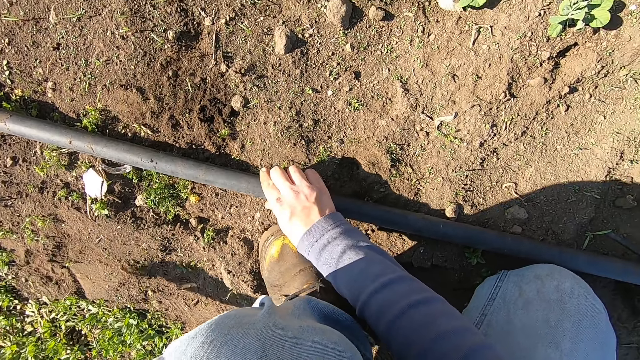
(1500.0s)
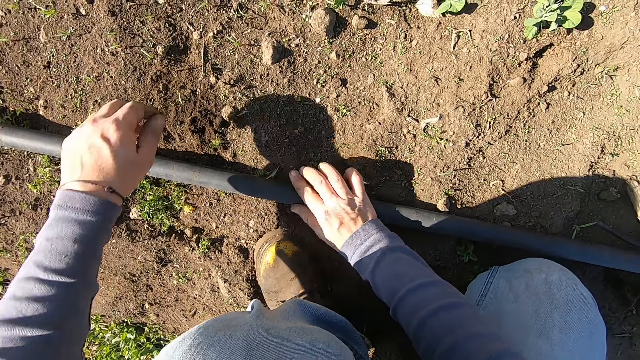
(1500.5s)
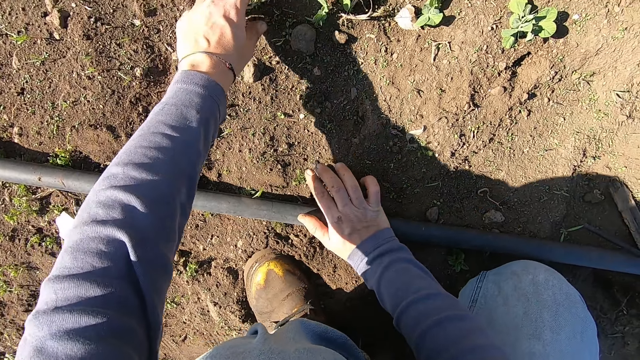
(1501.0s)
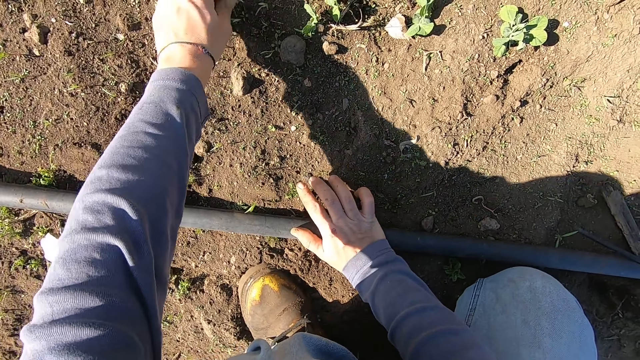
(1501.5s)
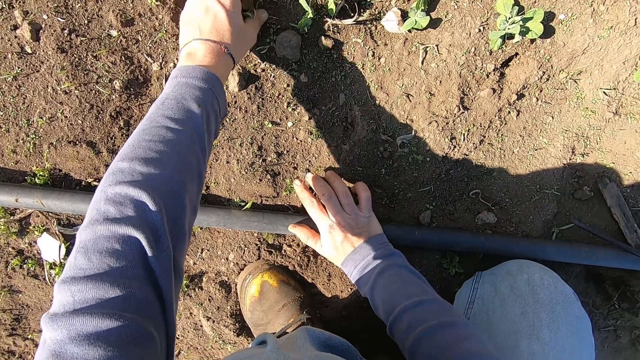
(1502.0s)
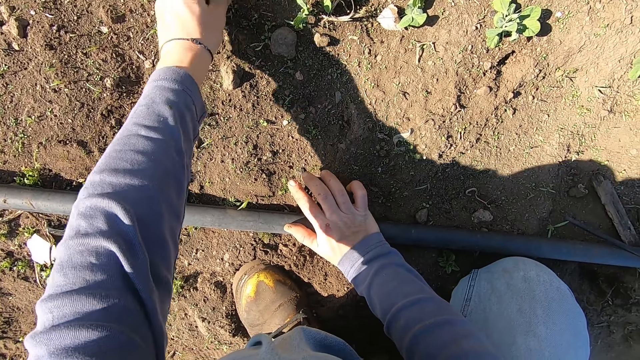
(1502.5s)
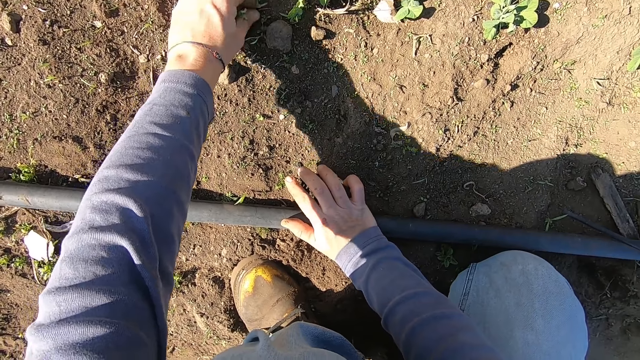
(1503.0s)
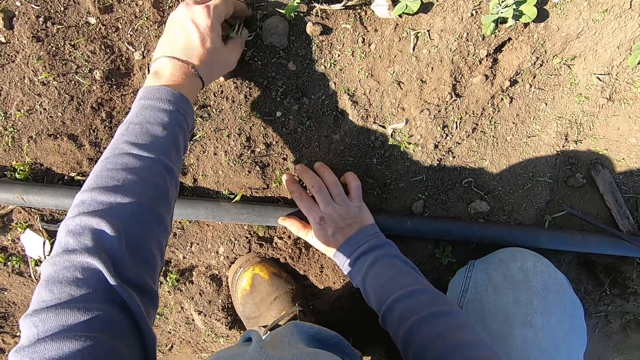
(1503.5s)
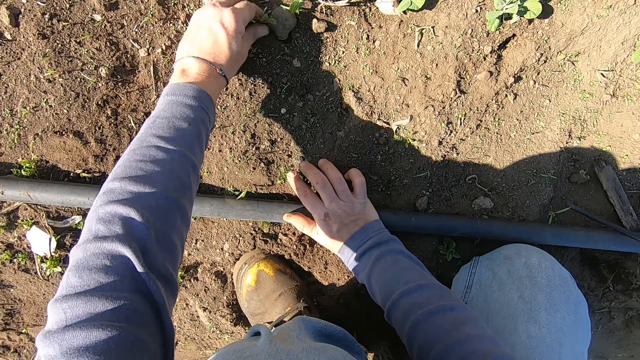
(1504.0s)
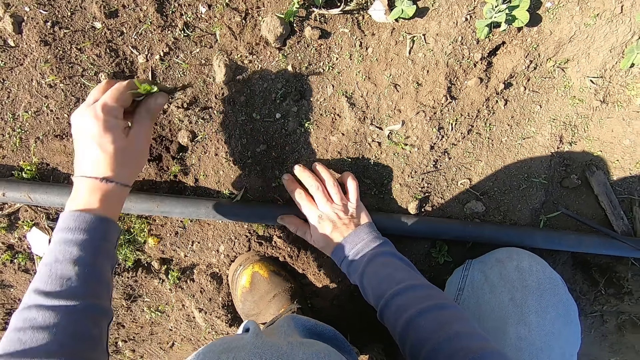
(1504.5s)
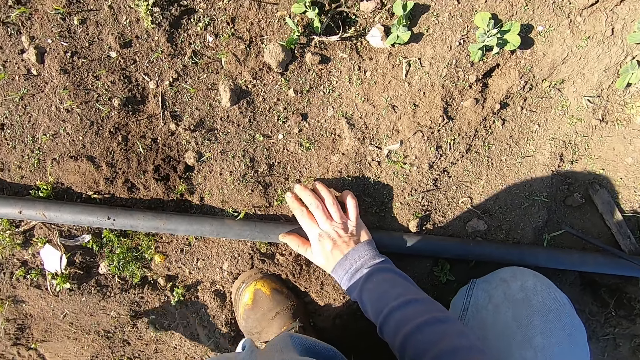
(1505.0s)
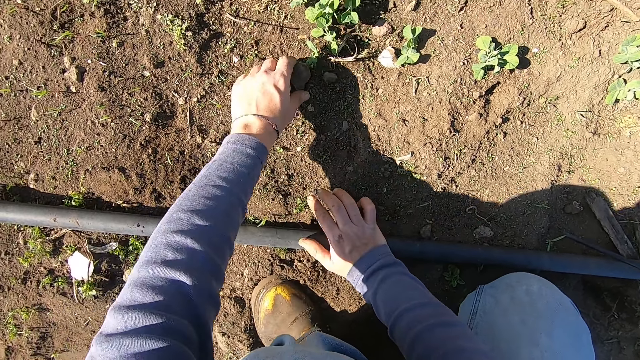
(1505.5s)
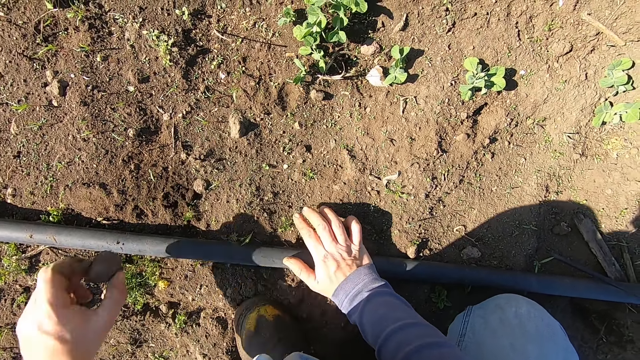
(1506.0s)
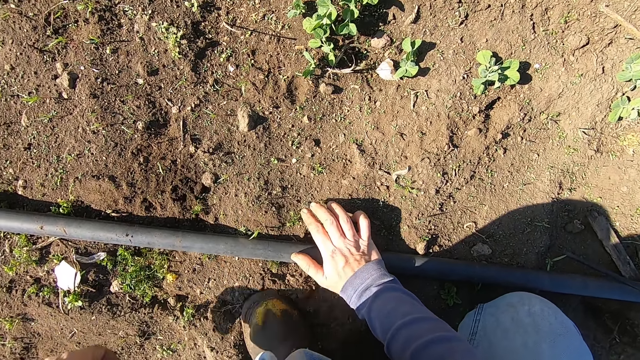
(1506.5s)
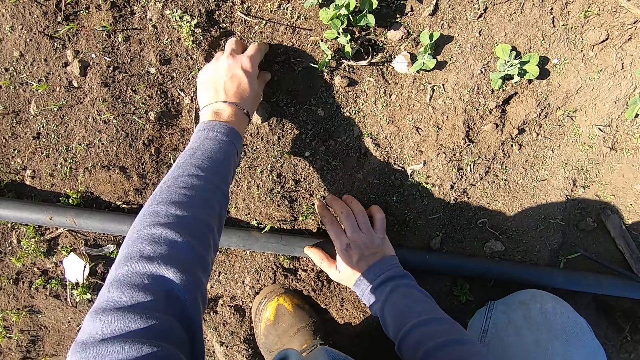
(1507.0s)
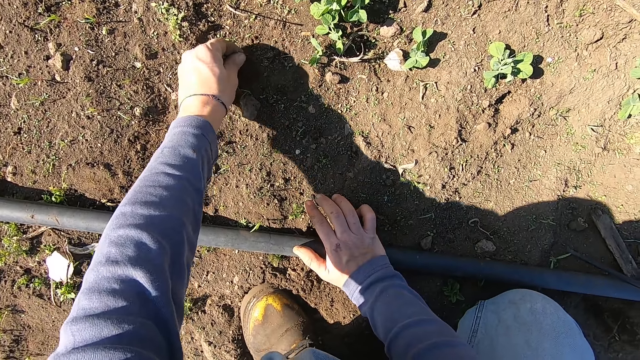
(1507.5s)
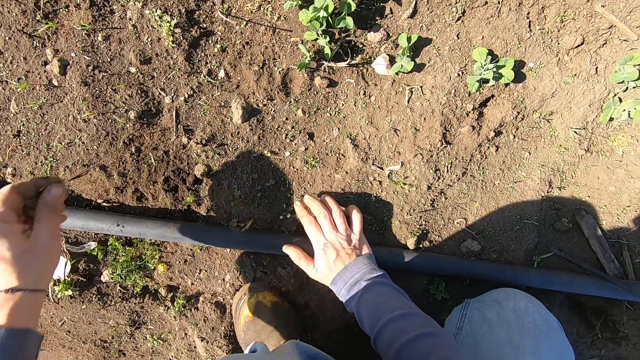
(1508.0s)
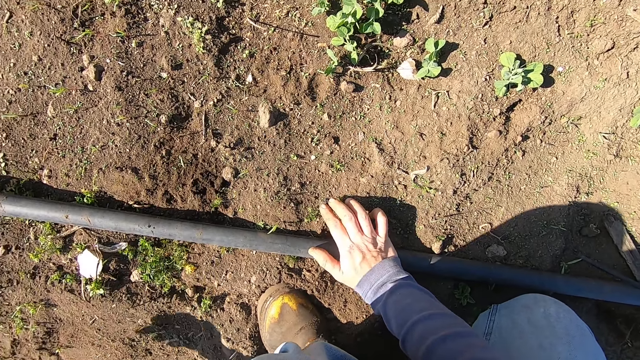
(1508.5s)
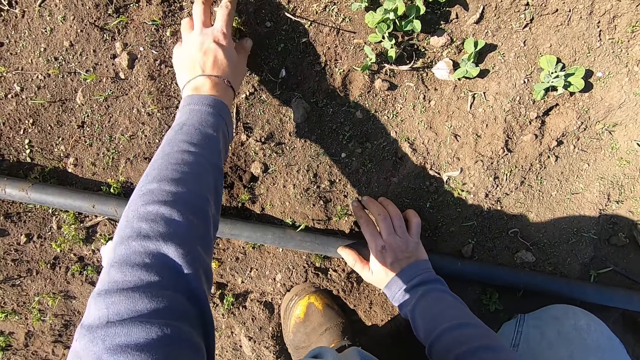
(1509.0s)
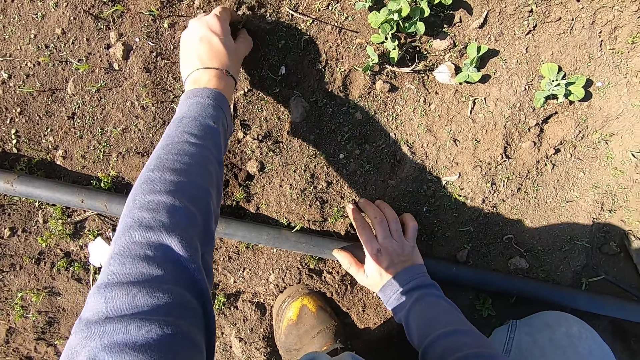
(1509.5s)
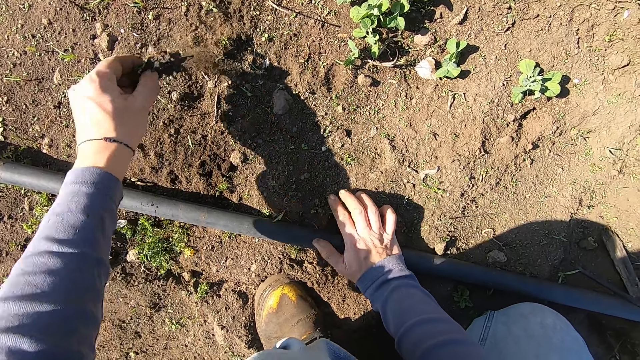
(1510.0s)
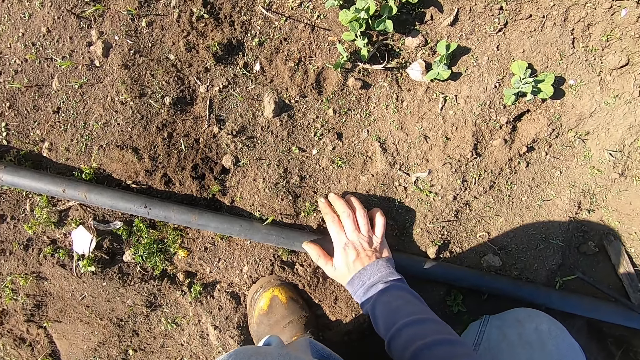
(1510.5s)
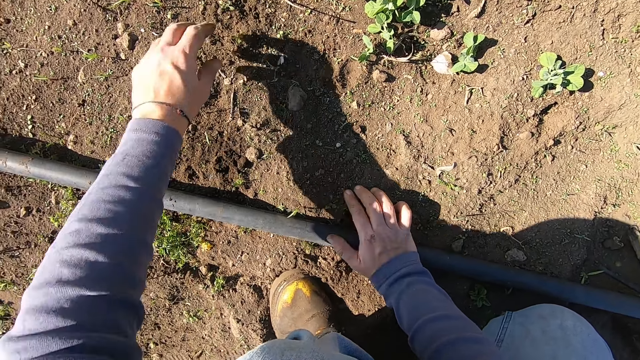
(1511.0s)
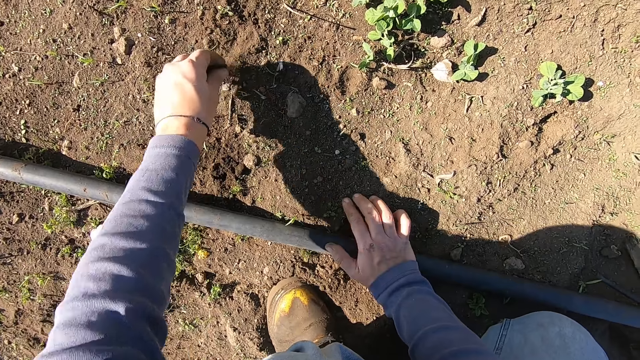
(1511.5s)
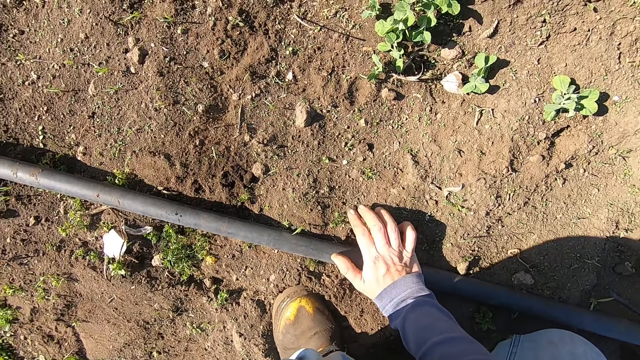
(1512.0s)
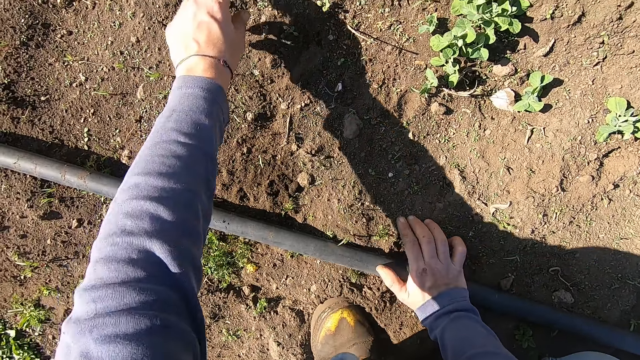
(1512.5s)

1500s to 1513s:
The camera wearer throws away the weed. He uproots a weed on the ground with his left hand. He throws away the weed. He picks up a stone on the ground with his left hand. He throws away the stone. He uproots a weed on the ground with his left hand. He throws away the weed. He uproots a weed on the ground with his left hand. He throws away the weed. He uproots a weed on the ground with his left hand. He throws away the weed.

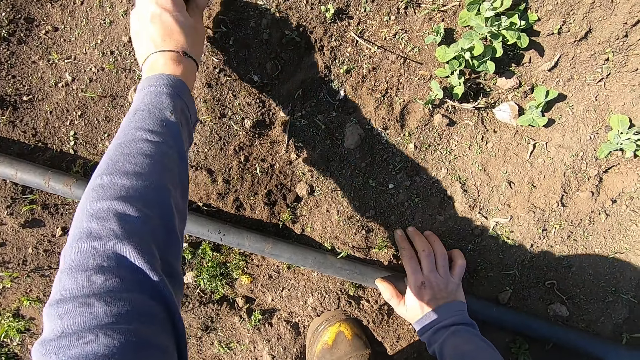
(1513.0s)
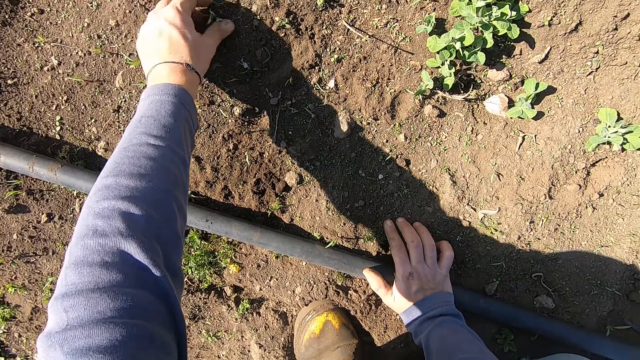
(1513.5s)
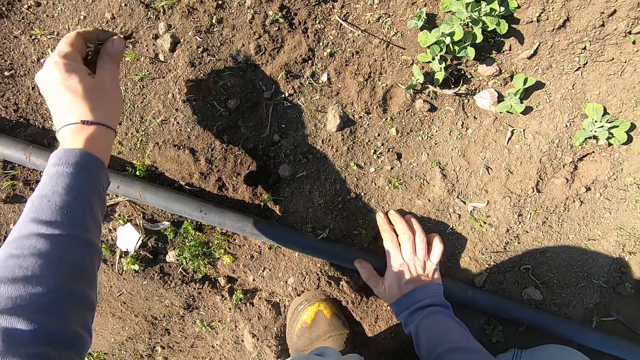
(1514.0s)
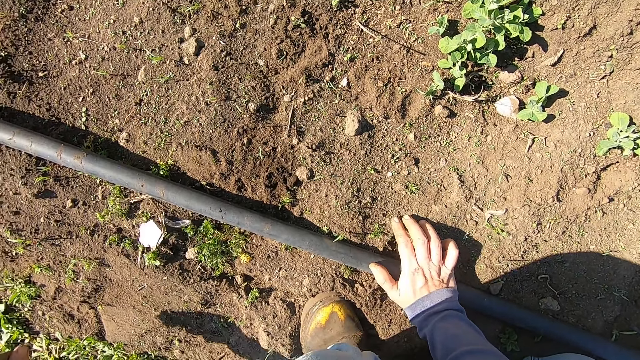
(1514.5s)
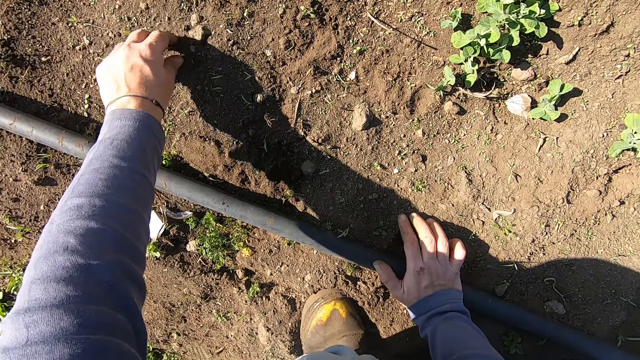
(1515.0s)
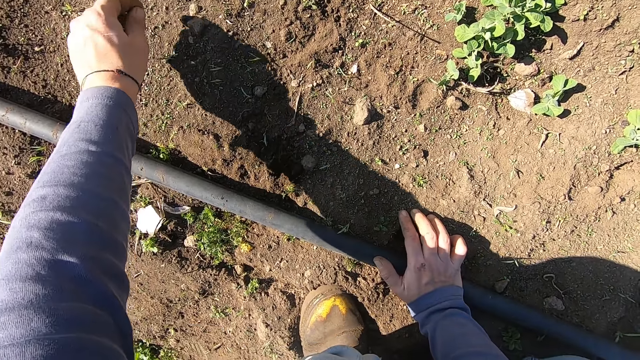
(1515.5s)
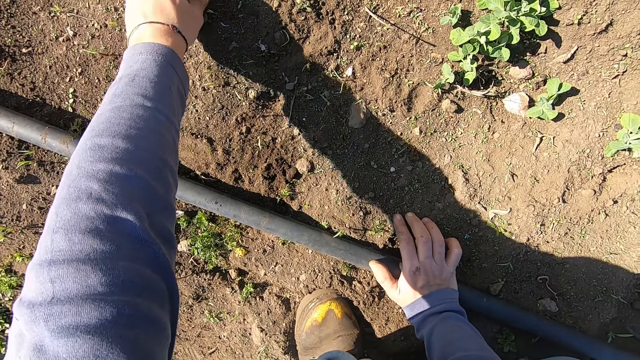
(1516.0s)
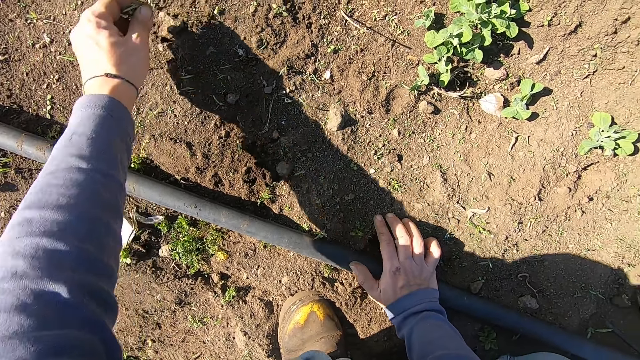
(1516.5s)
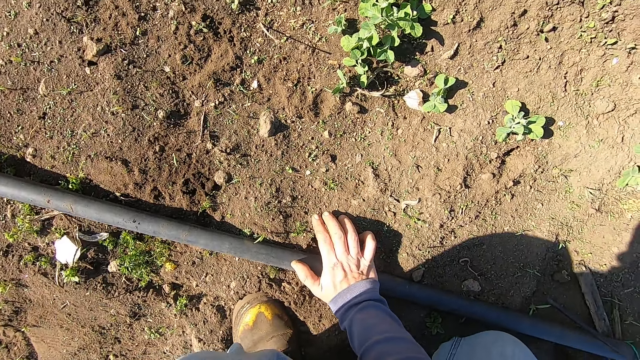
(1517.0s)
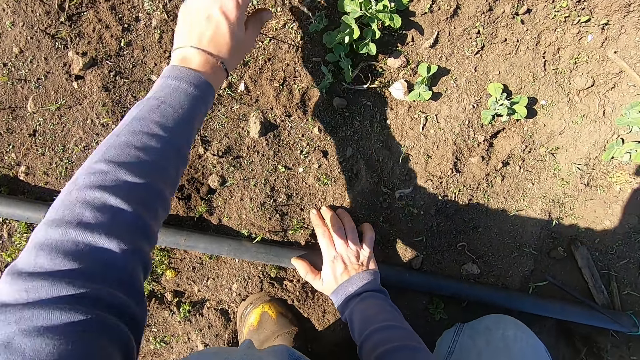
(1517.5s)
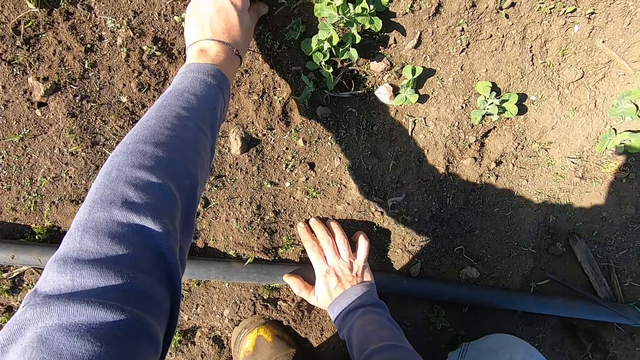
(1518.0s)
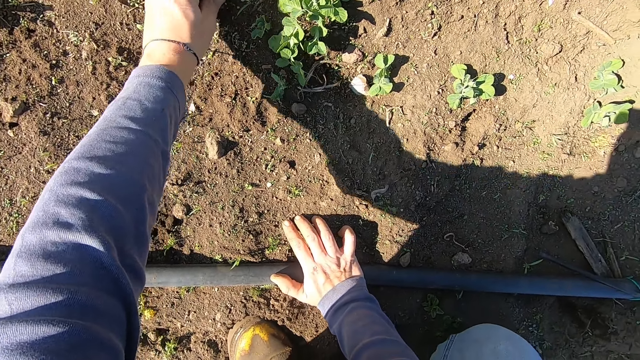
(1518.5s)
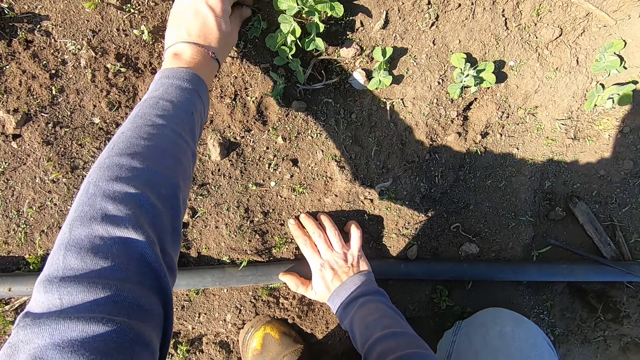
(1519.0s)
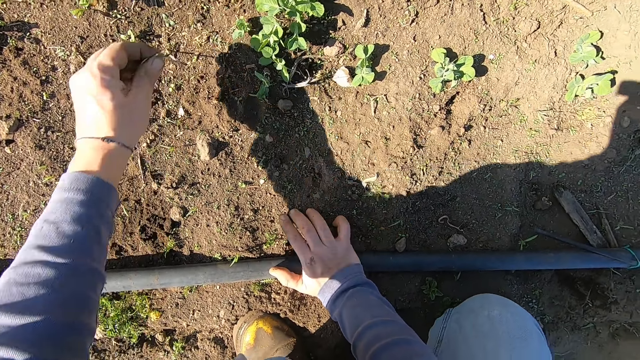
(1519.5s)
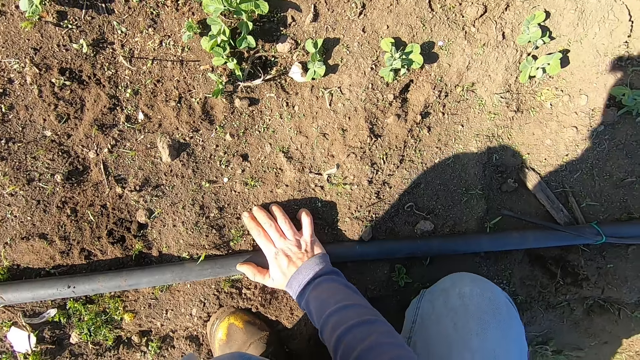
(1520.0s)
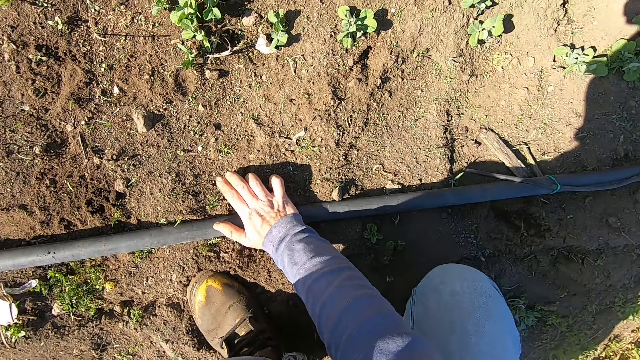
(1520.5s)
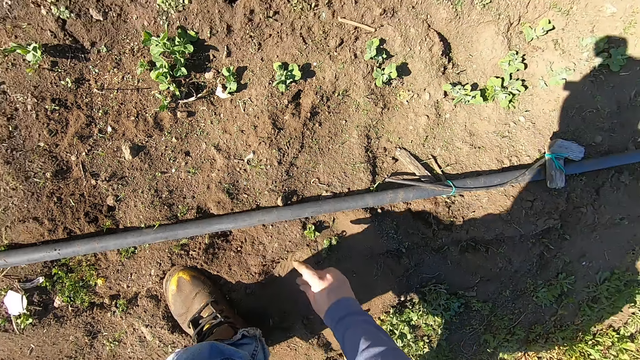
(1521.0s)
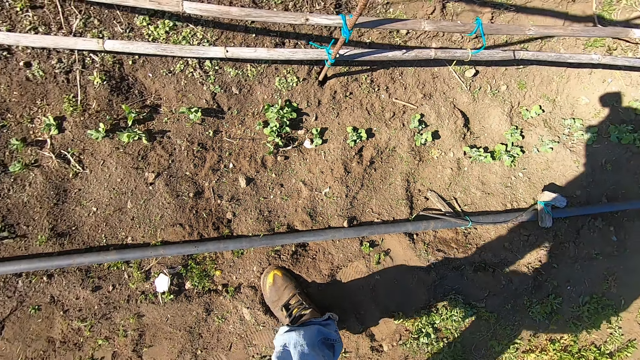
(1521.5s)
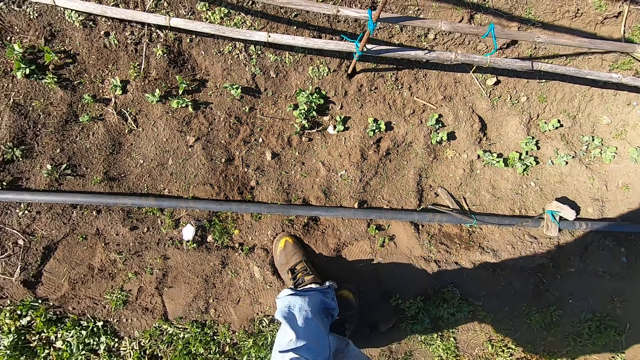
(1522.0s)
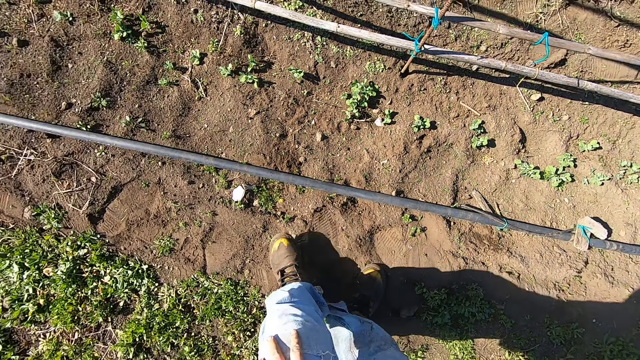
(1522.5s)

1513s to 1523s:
The camera wearer uproots a weed on the ground with his left hand. He throws away the weed. He uproots a weed on the ground with his left hand. He throws away the weed. He uproots a weed on the ground with his left hand. He throws away the weed. He stands up.
